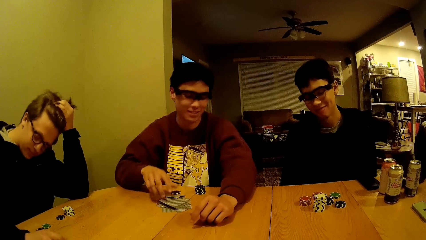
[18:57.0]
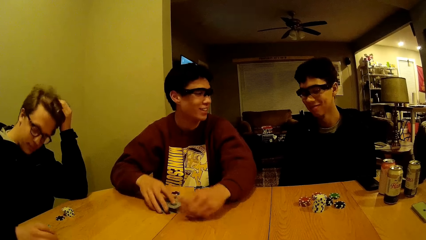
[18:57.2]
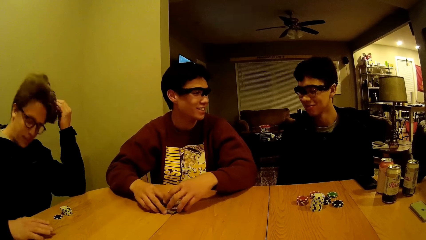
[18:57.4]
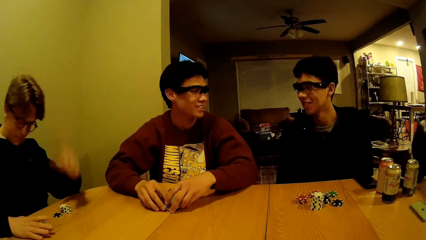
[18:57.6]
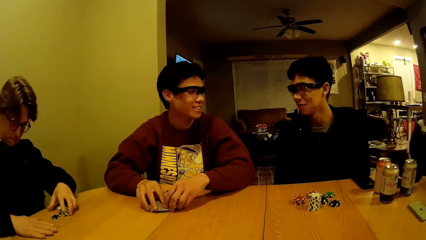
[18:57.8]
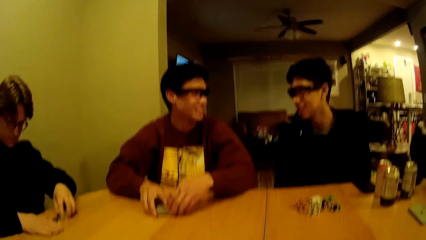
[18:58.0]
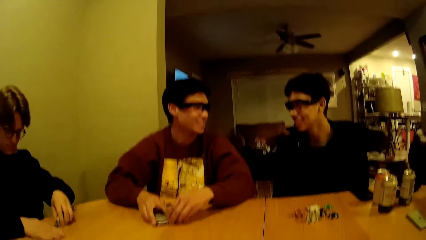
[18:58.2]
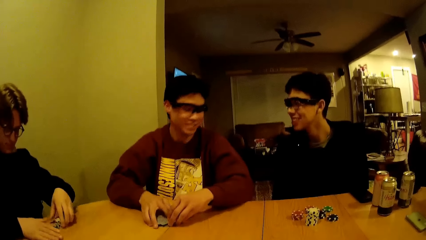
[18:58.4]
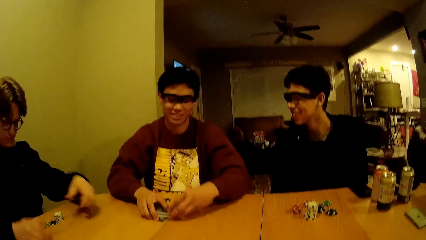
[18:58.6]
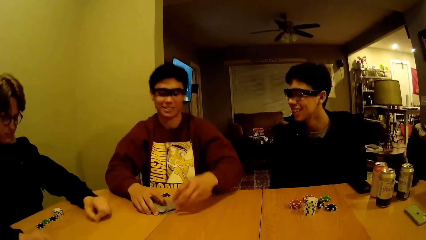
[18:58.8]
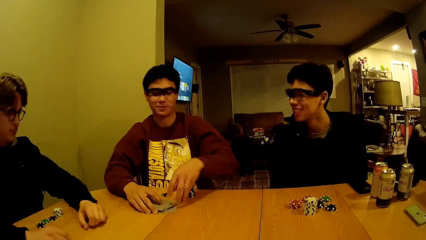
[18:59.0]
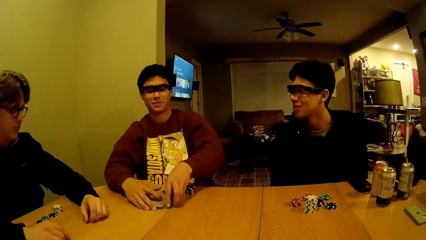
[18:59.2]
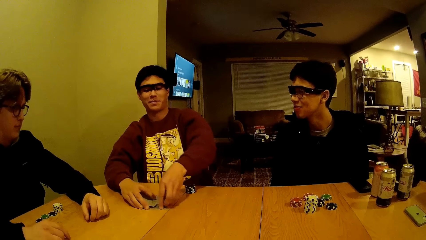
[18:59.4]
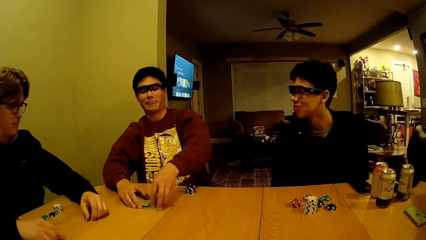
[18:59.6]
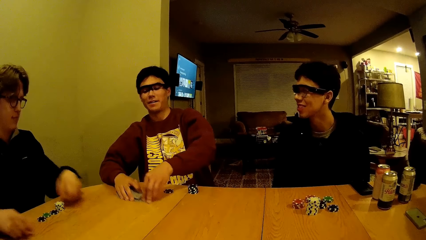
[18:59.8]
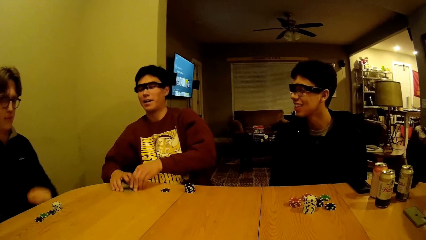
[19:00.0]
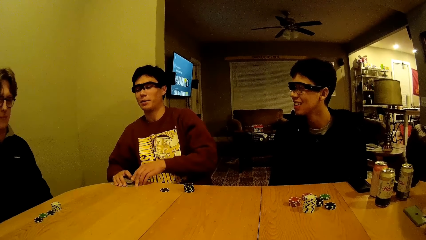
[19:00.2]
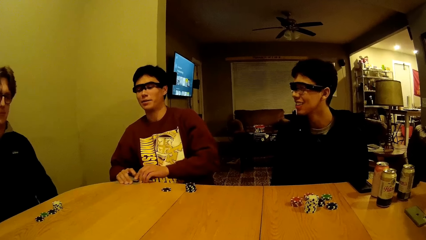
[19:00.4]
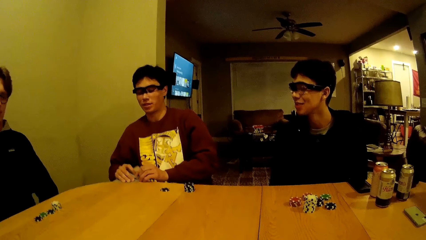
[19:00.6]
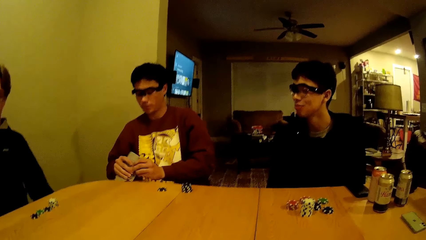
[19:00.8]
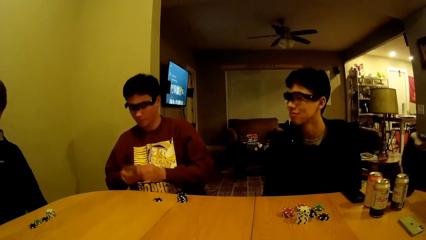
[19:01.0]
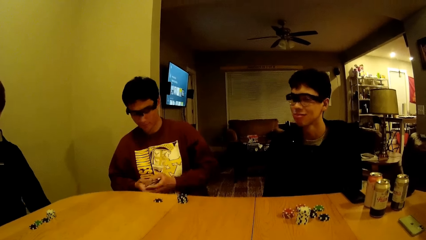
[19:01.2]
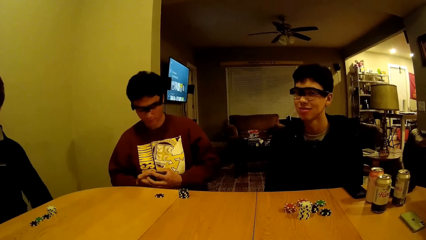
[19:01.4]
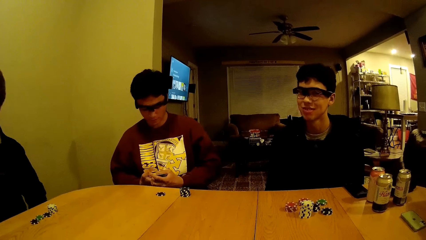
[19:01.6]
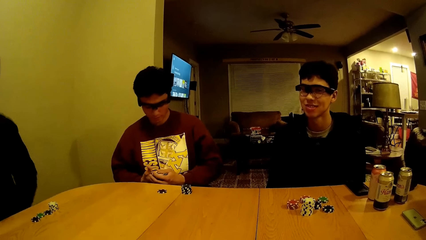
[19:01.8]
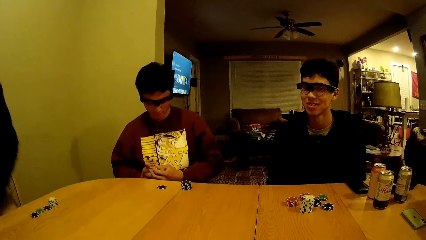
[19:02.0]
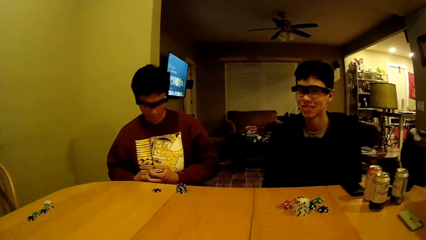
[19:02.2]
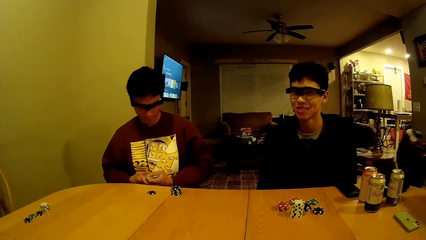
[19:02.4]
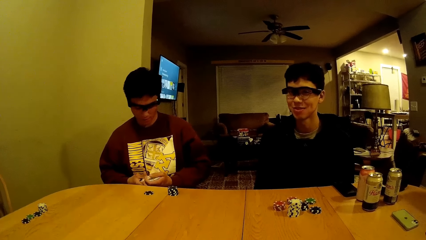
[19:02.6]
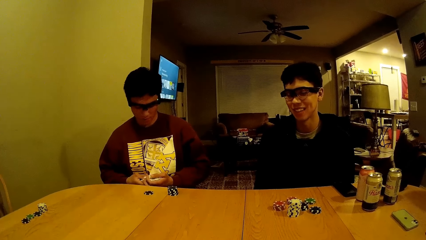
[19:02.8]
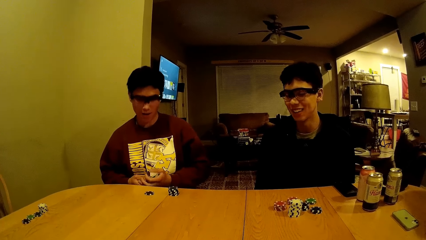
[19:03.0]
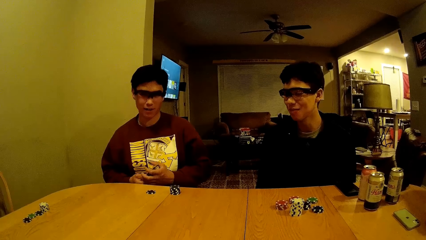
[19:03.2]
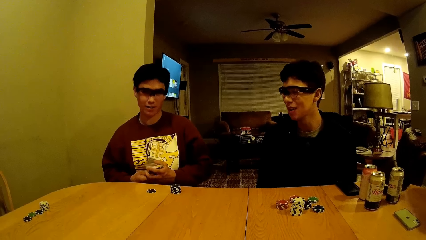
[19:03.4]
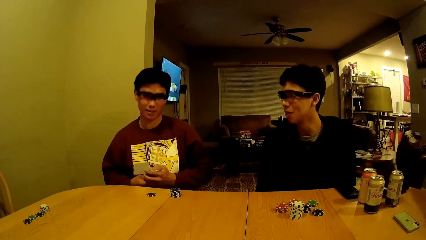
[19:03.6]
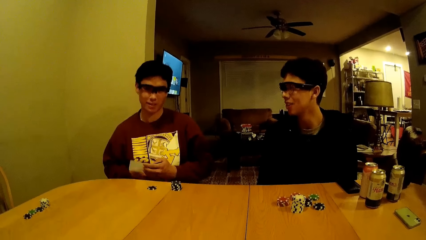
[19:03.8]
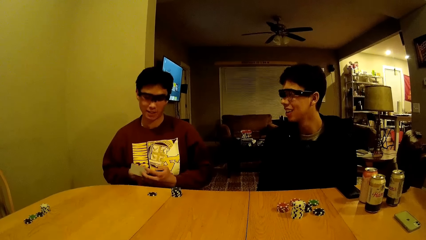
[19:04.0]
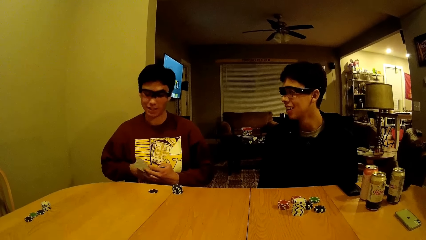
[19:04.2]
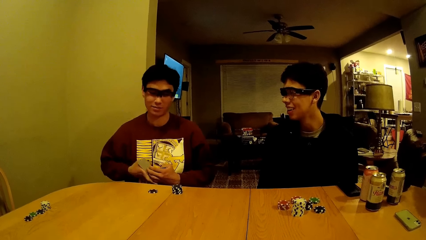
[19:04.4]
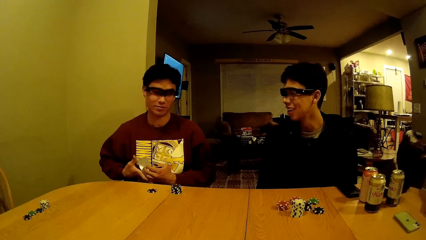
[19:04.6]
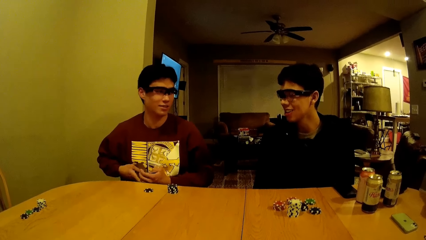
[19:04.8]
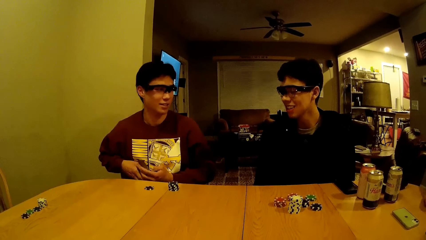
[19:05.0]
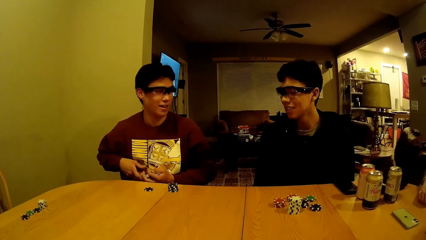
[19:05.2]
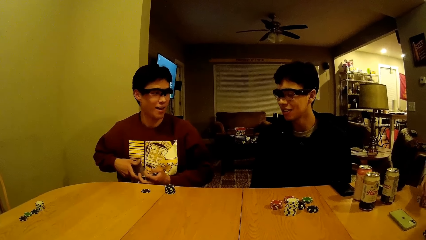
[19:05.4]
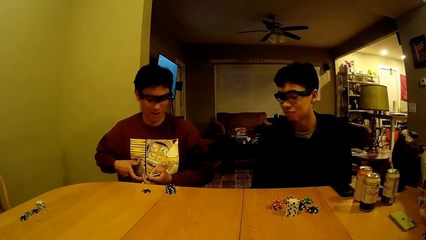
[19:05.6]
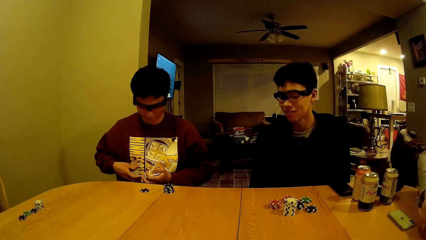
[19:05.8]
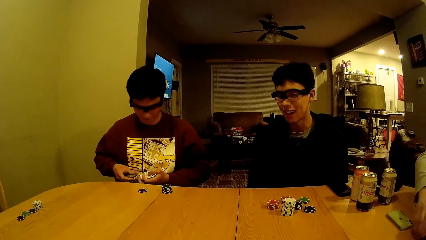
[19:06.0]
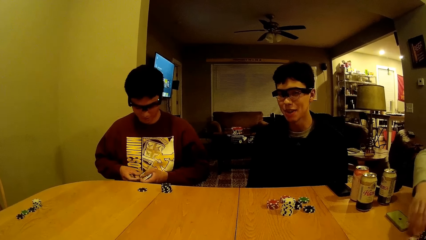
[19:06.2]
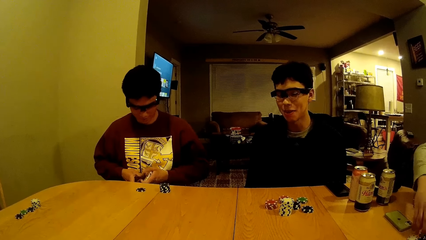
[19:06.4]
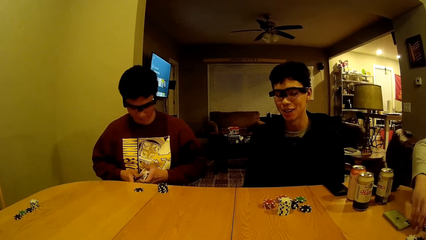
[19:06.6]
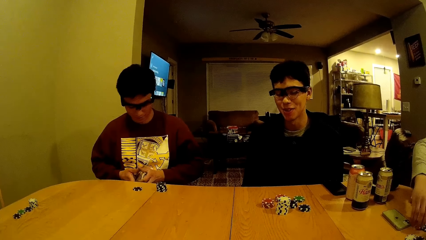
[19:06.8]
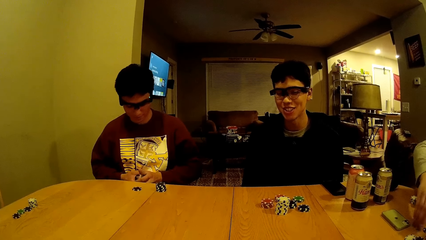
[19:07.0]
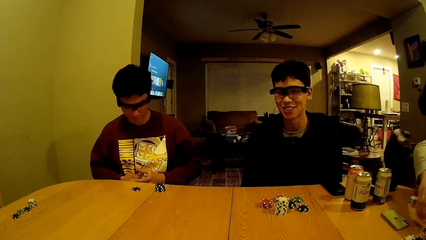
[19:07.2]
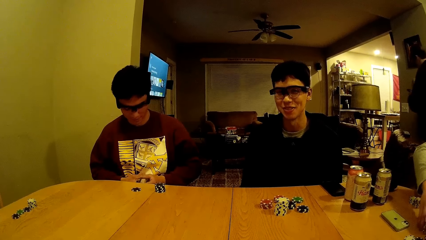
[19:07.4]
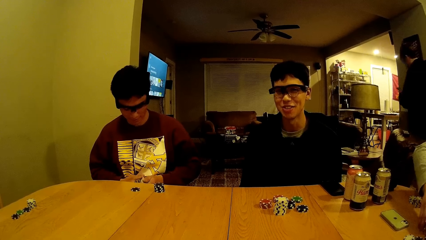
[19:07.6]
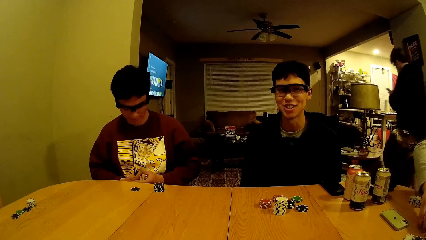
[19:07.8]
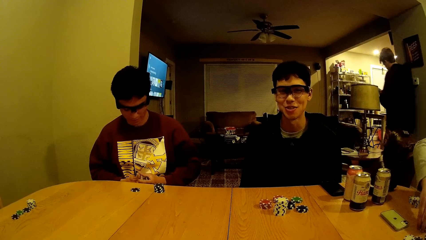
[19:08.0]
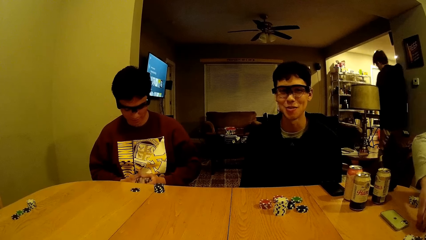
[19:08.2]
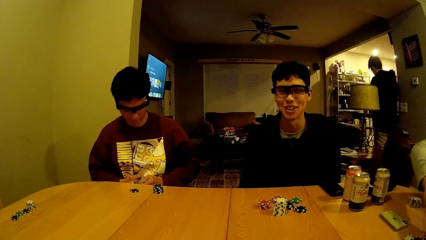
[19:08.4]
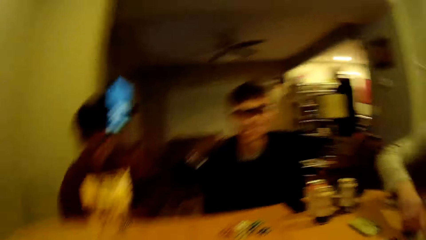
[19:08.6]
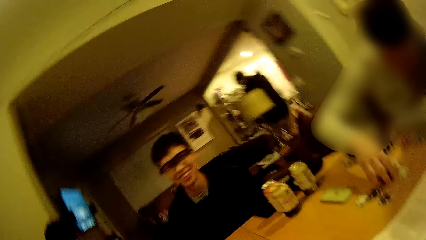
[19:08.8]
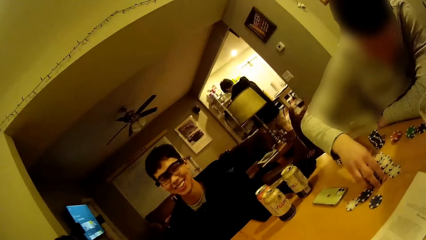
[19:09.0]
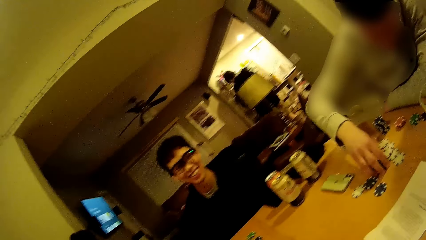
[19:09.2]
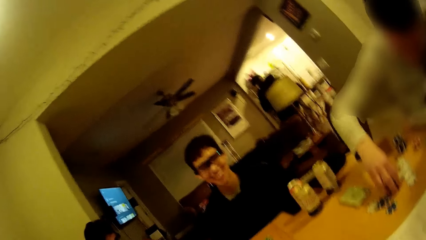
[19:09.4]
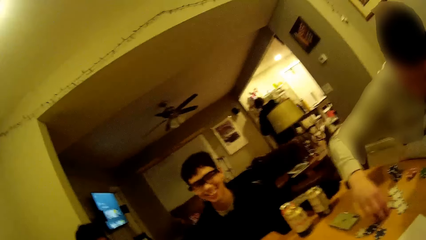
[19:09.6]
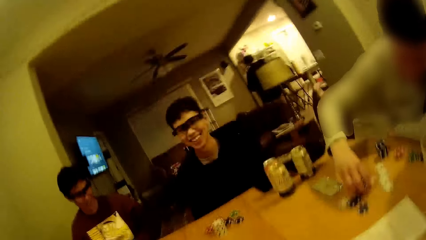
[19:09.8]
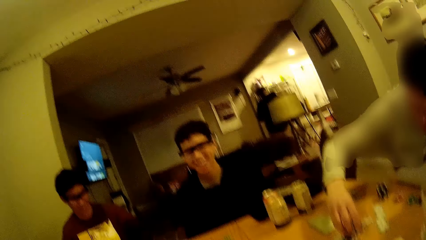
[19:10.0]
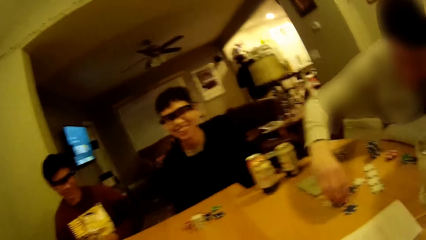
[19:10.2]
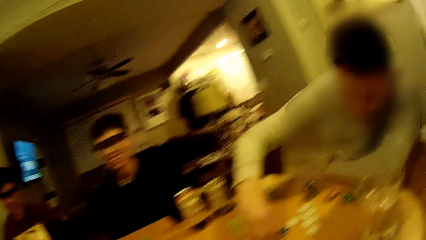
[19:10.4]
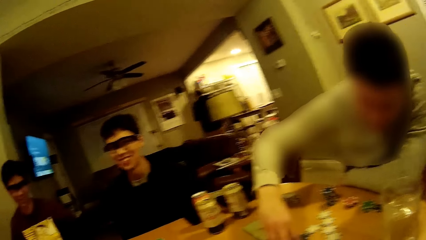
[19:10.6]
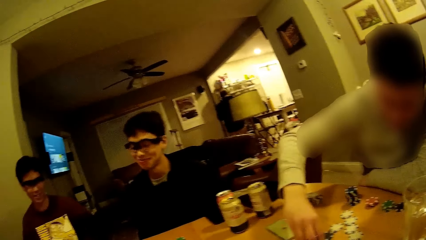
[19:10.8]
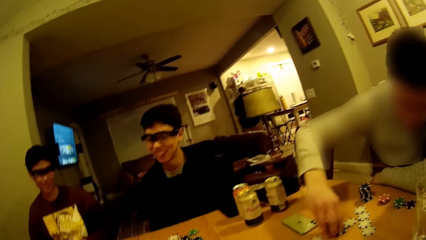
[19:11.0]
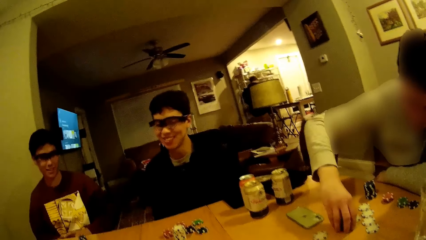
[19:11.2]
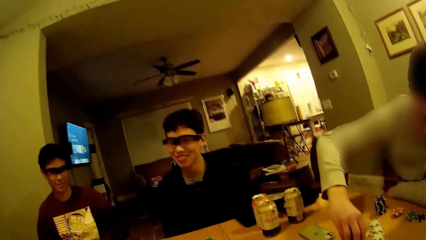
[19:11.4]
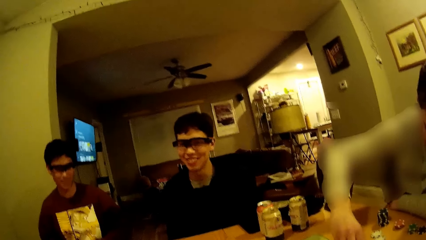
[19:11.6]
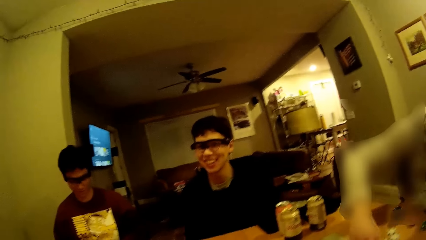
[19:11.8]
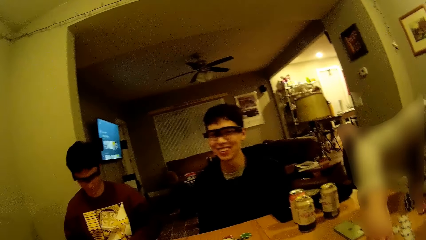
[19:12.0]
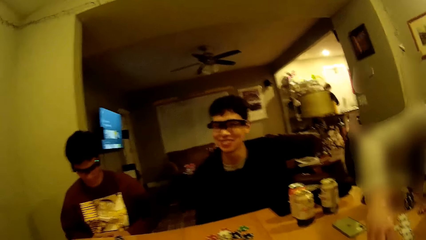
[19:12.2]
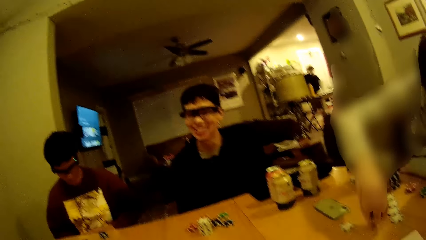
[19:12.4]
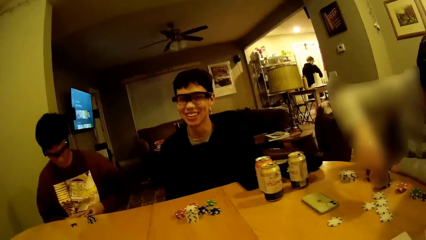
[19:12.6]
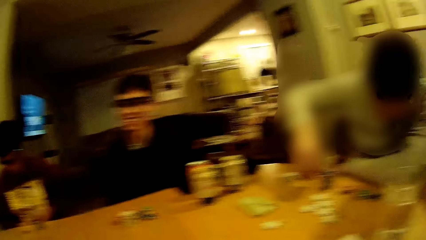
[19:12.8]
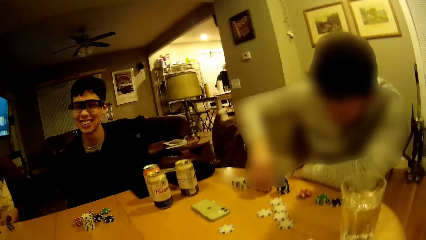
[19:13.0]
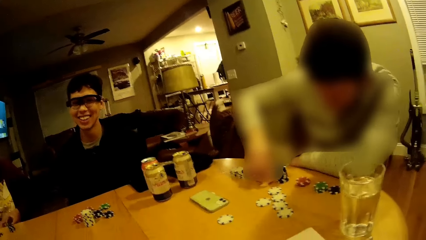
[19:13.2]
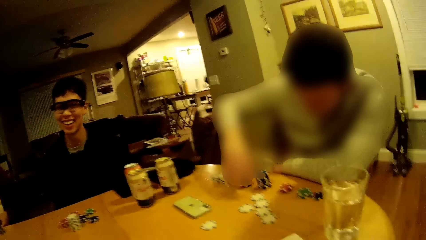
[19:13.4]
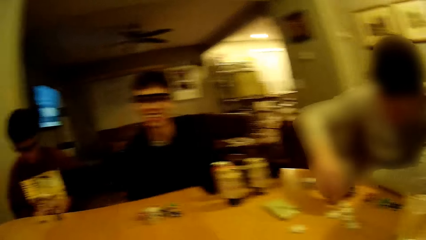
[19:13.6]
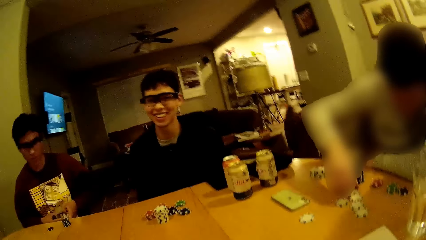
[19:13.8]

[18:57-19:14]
A man taps a chip with his right hand. Another man pulls his hair with his left hand. The first man arranges the cards on the table with his hands and talks with a third man. The second man arranges the chips on the table with his hands. The first man lifts the cards on the table with his hands. The first man holds the cards. The first man arranges the cards in his hands. The first man talks with the third man. A fourth man piles up the chips on the table with his right hand. A fifth man picks up the poker dice. The second man walks out of the living room. The first man talks with the third man.
